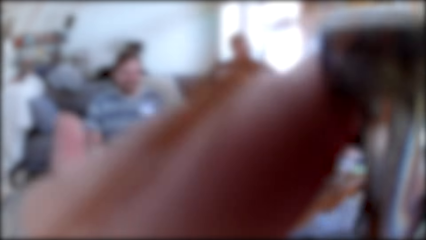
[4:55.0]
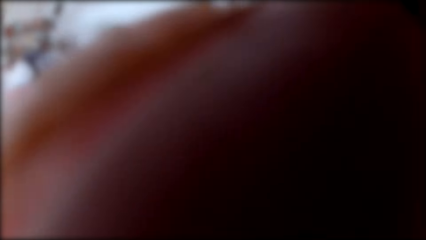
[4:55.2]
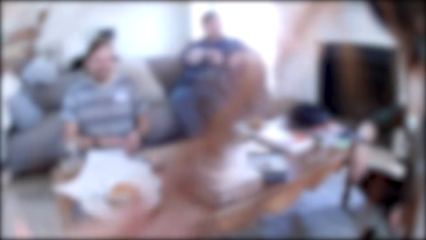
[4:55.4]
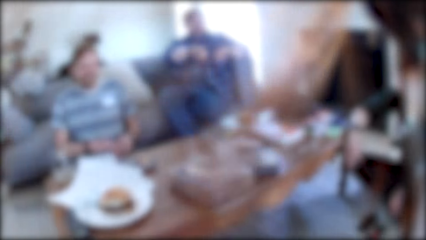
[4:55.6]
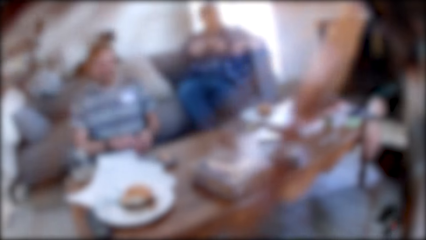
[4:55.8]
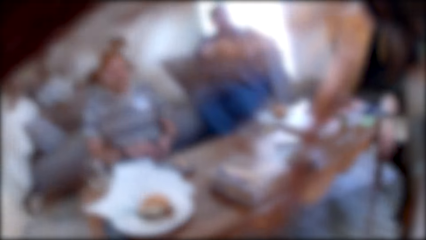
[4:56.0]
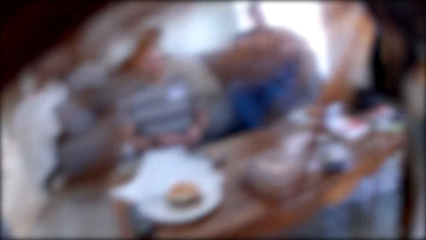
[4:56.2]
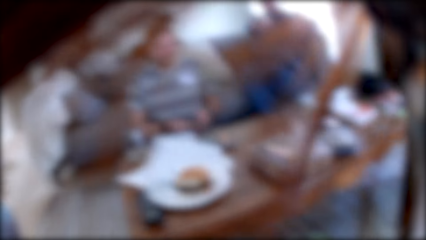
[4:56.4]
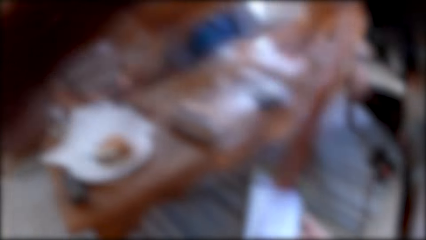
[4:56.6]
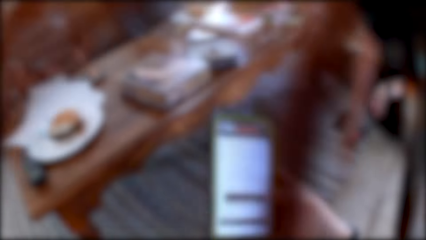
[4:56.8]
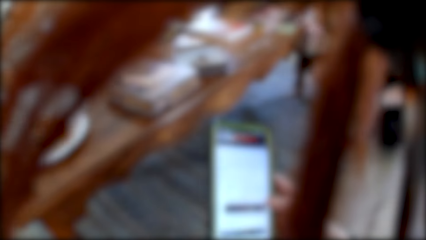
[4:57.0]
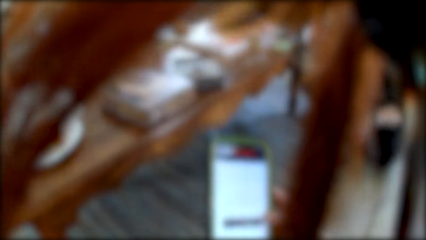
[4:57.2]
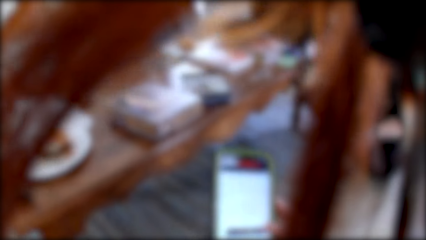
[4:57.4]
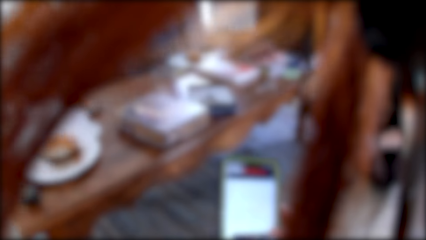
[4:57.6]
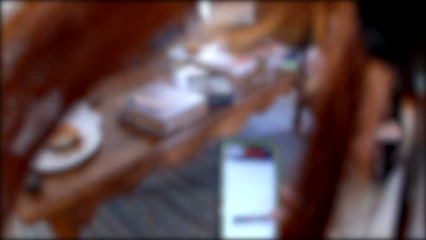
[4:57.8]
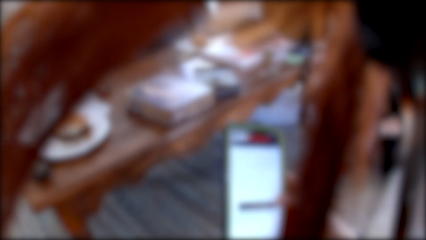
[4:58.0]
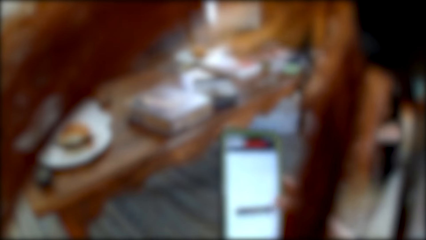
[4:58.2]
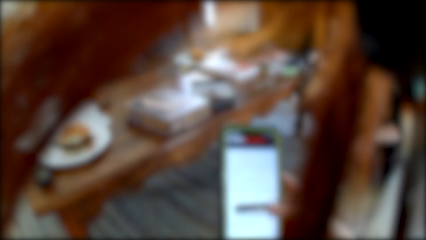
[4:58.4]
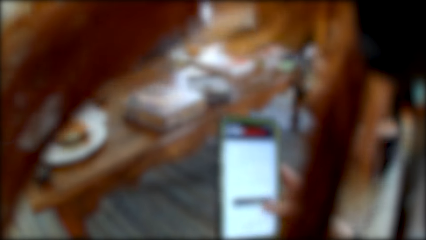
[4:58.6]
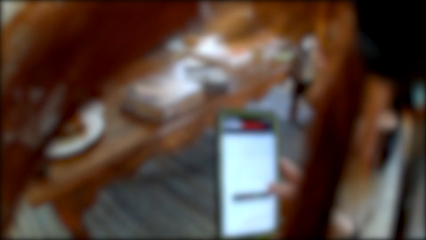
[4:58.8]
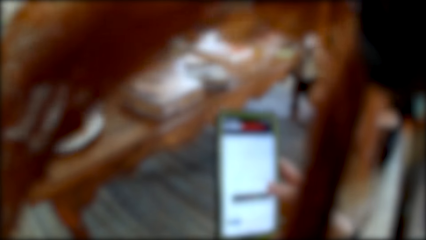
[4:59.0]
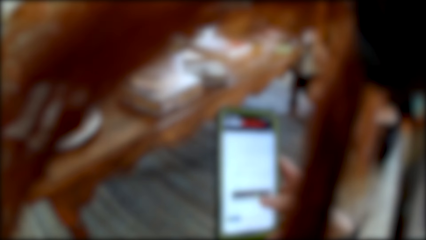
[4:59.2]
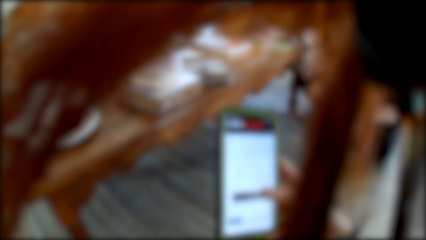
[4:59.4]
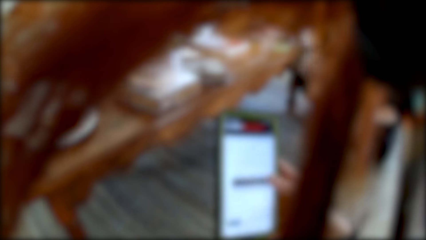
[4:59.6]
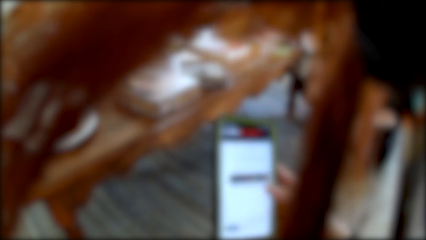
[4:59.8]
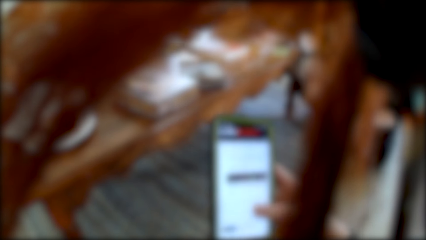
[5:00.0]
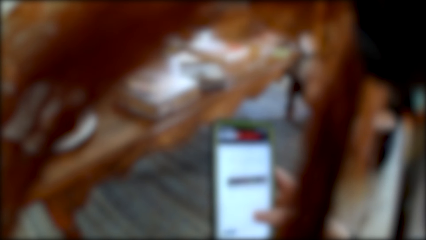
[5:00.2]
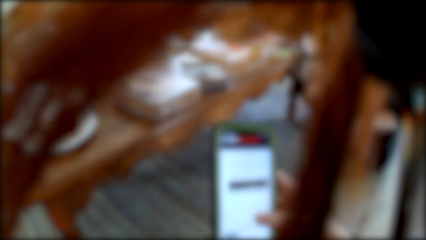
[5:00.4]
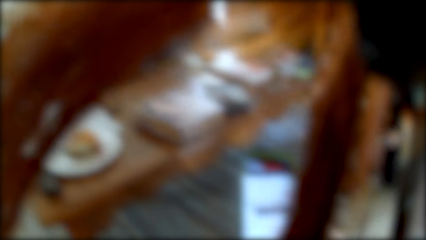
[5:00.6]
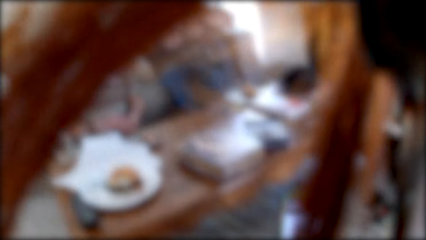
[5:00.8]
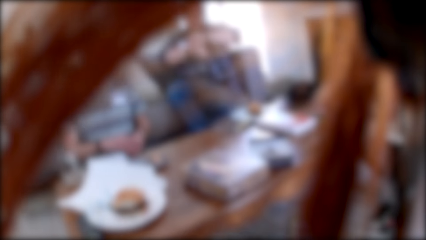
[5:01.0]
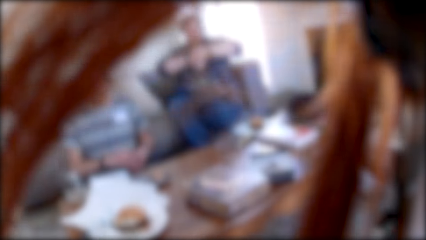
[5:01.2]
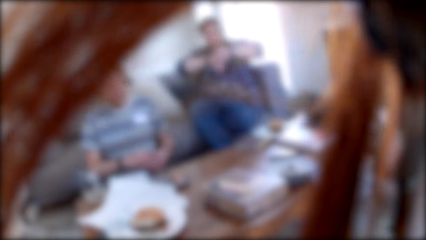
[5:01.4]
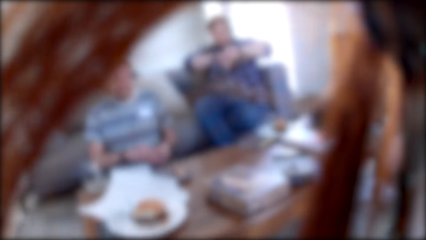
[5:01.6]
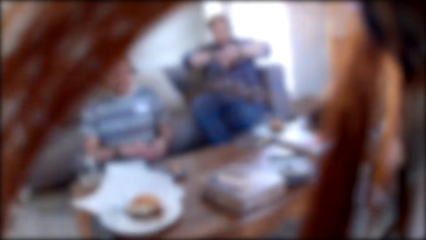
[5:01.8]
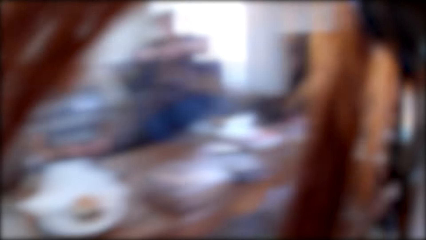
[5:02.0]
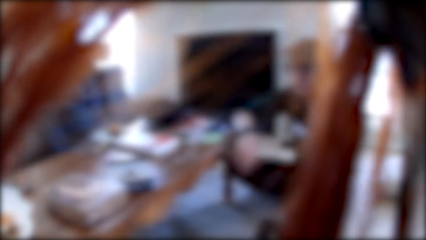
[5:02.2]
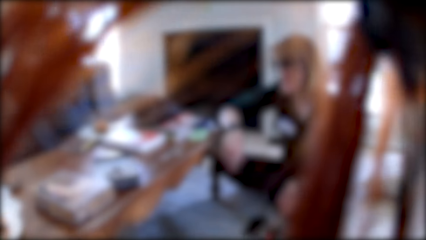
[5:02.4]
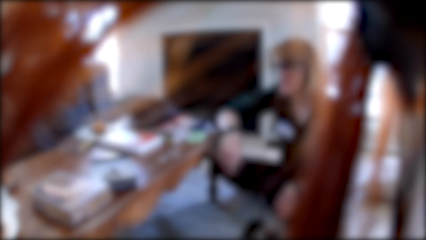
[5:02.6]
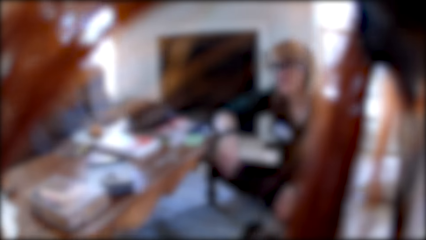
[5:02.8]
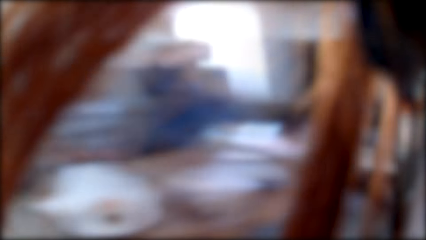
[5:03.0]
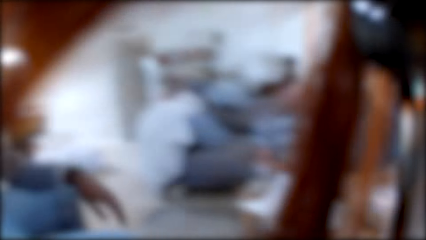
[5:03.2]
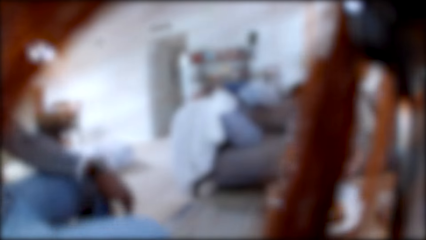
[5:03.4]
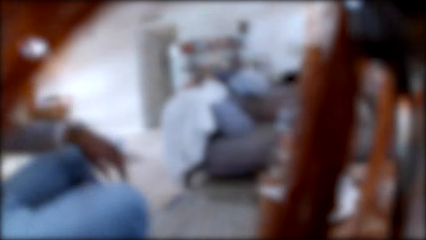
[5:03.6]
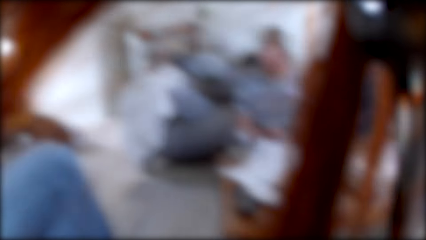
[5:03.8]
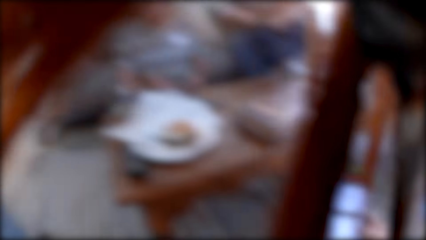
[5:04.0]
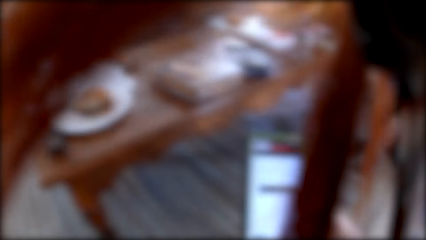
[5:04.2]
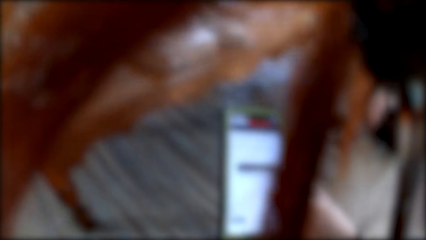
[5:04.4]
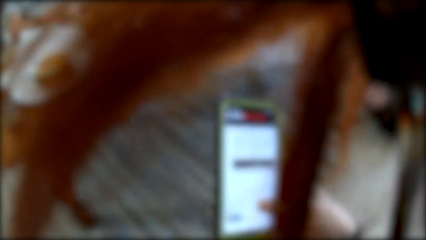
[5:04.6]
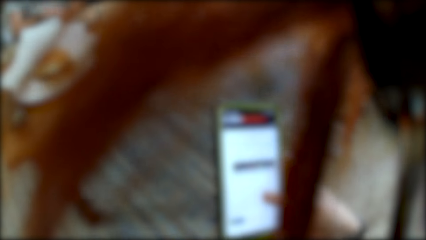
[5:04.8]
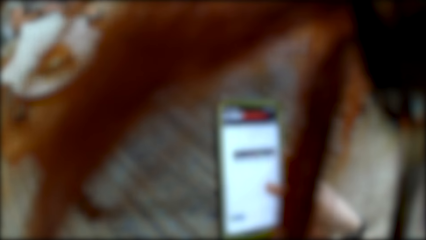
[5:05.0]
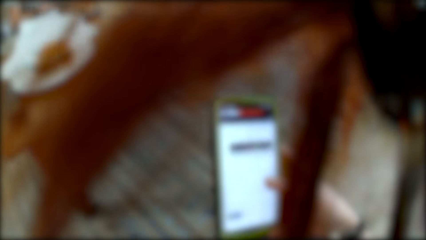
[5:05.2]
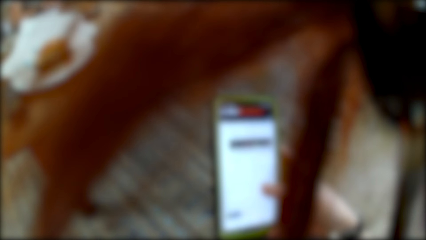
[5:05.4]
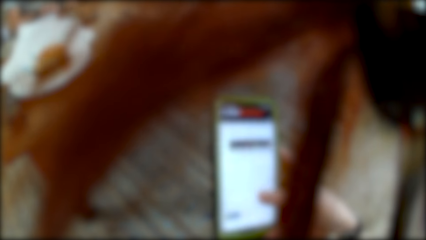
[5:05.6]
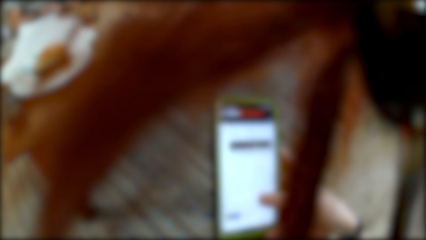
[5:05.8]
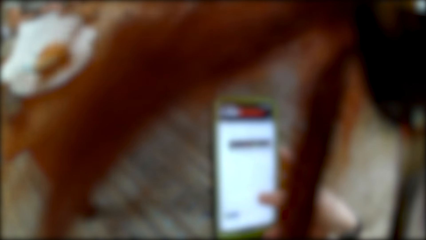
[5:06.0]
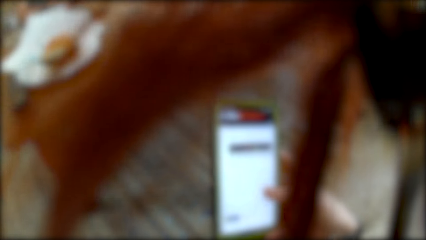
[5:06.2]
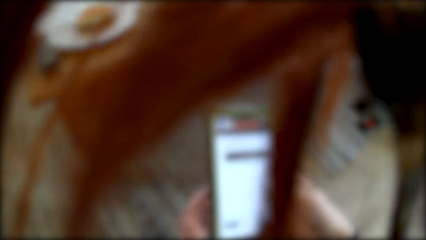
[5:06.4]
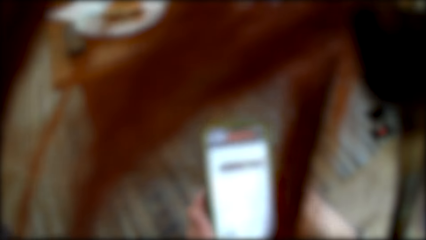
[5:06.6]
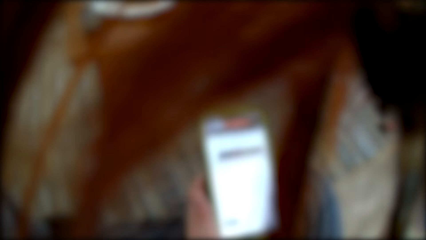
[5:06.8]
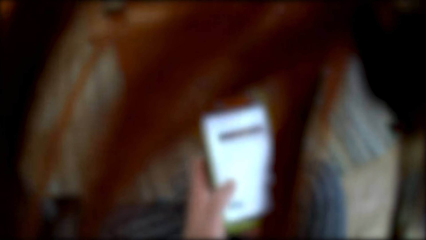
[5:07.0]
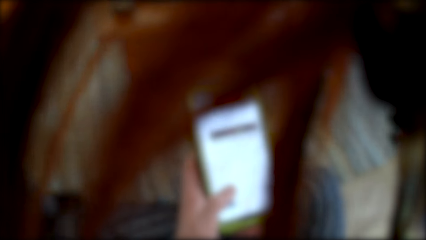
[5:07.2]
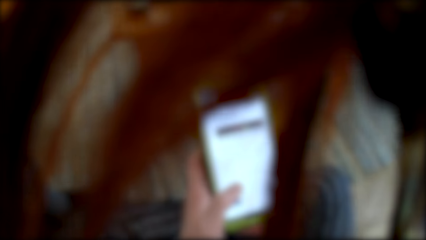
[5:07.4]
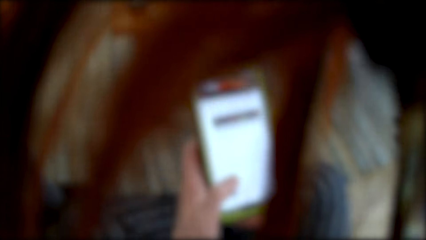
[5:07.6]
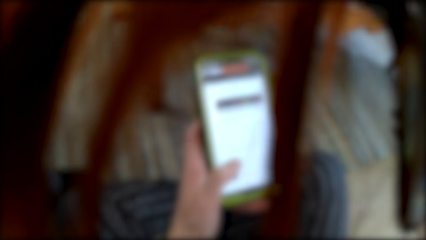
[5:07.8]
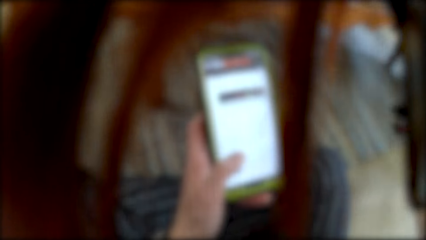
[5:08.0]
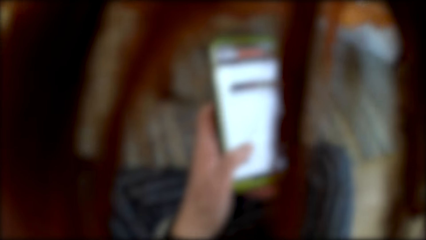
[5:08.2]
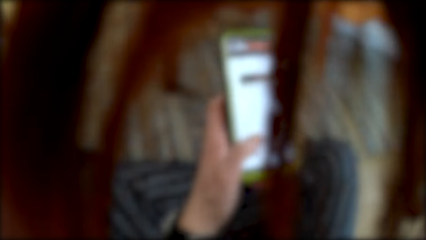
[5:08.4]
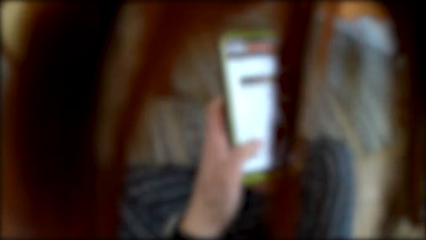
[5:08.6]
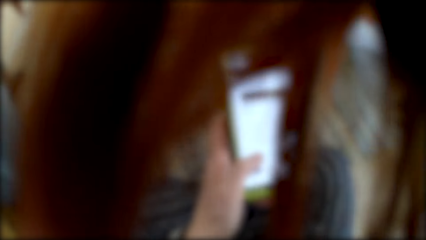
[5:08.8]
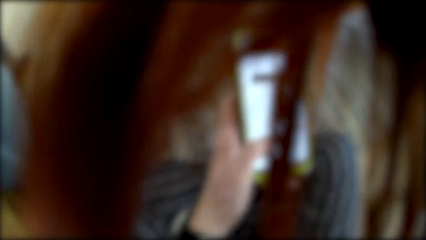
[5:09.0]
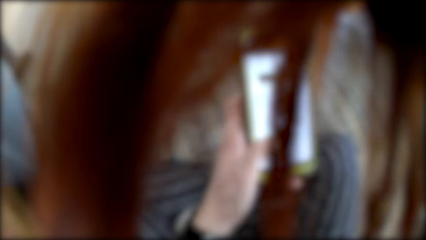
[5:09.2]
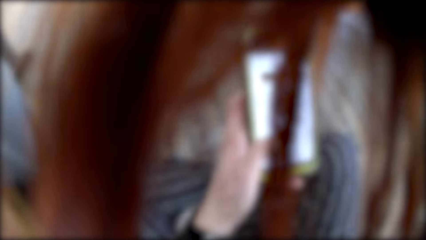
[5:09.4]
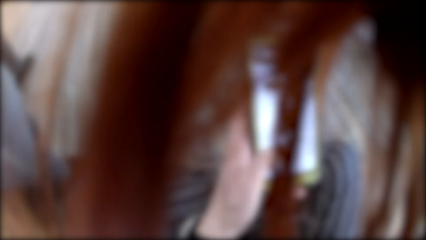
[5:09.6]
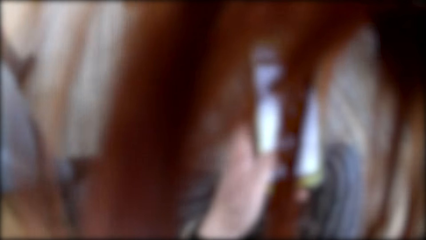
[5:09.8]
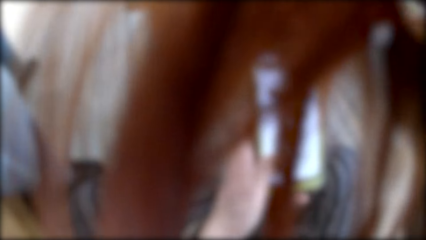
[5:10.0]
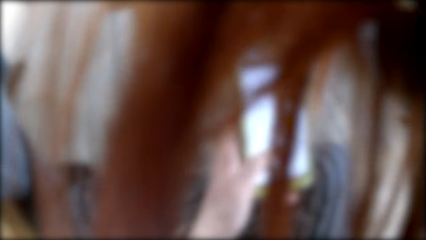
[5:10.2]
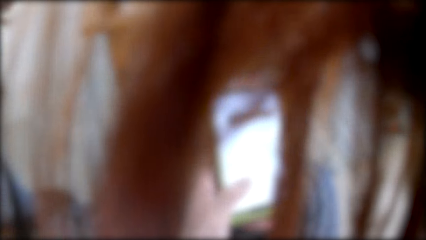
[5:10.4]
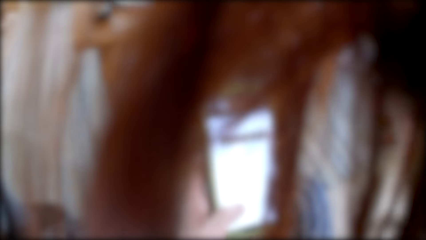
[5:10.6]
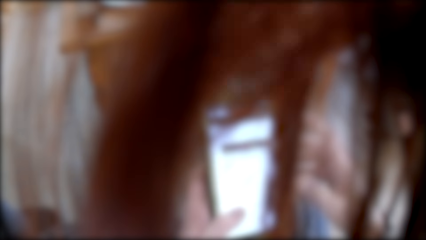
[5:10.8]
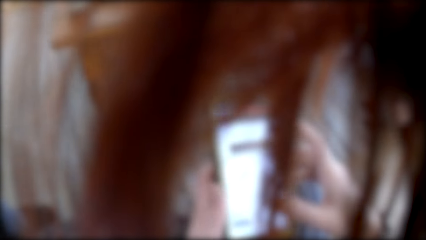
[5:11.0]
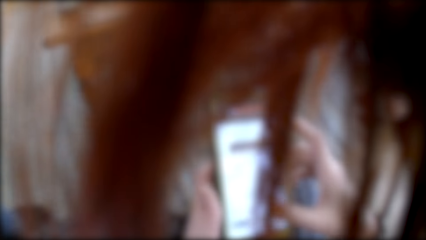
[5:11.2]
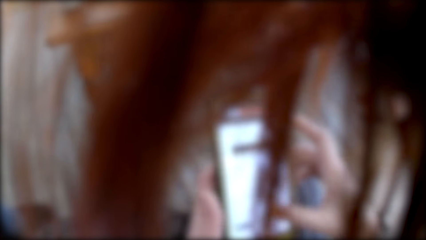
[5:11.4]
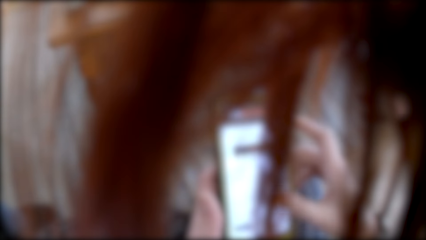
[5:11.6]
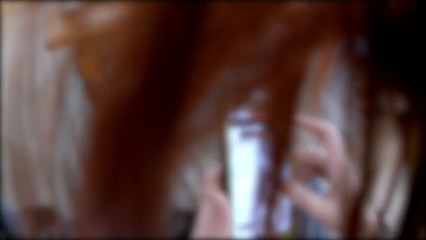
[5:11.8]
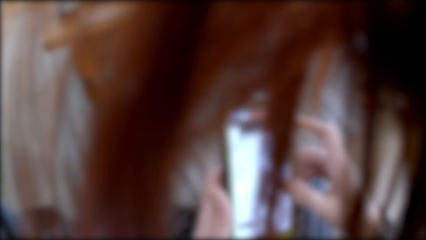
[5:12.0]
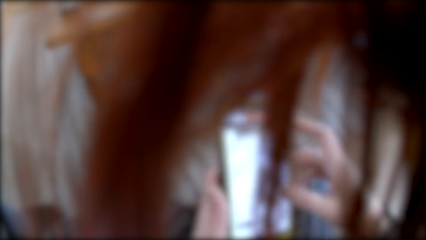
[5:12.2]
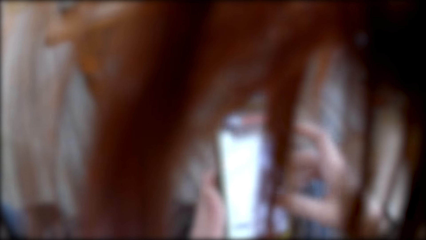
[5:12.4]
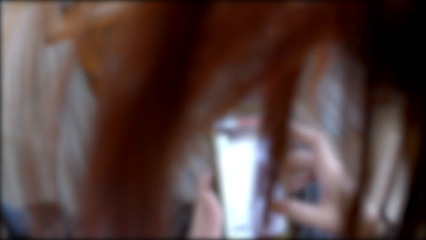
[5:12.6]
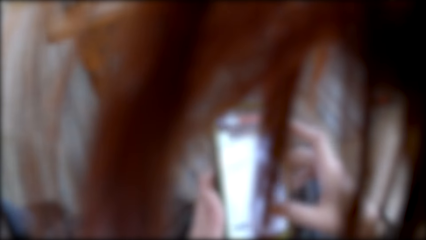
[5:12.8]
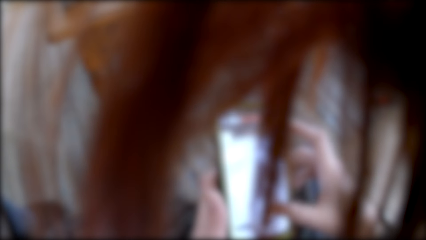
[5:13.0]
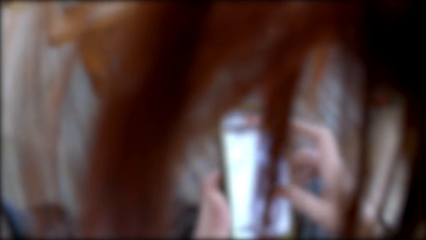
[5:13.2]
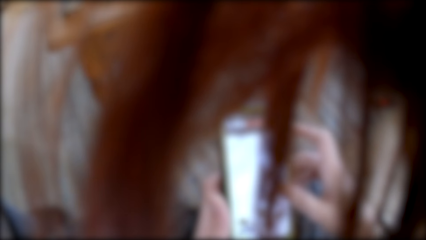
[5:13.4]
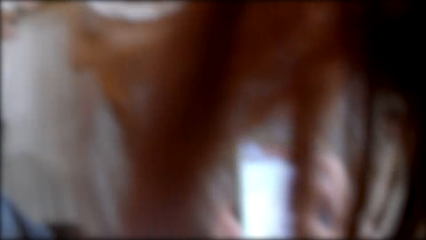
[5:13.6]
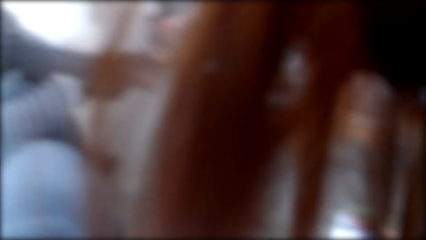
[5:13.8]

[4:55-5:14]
The camera wearer fixes the hair. They use the phone. They scroll the phone.
